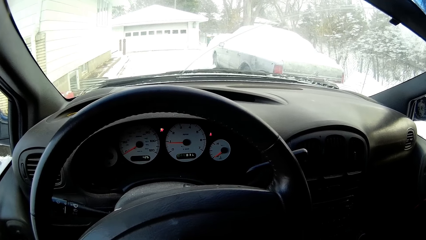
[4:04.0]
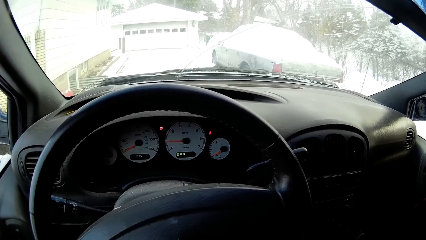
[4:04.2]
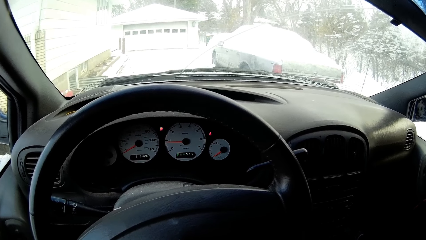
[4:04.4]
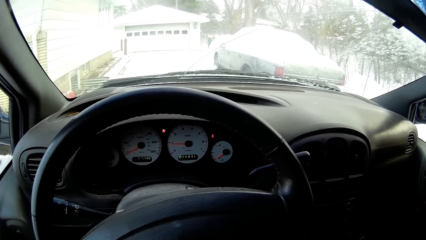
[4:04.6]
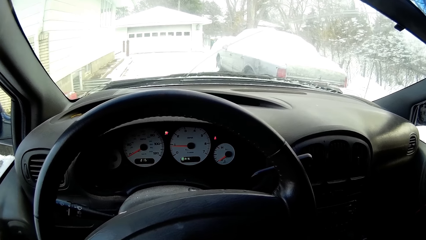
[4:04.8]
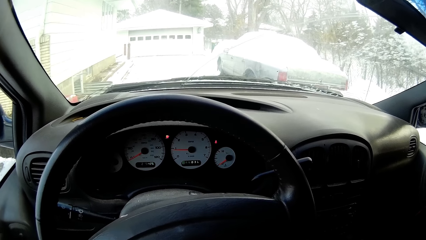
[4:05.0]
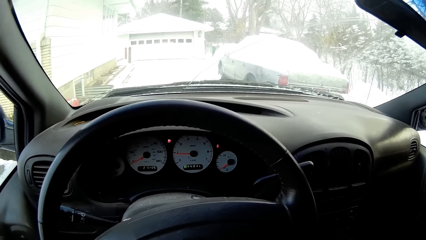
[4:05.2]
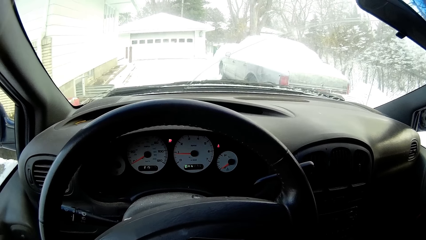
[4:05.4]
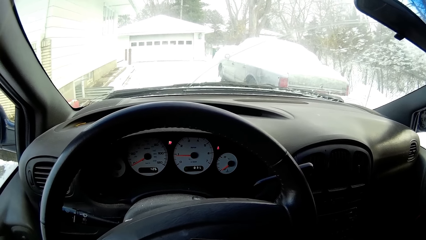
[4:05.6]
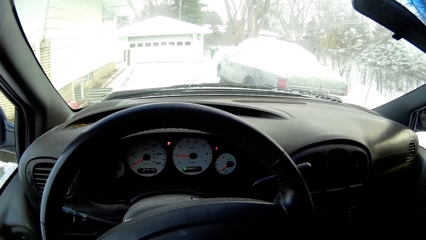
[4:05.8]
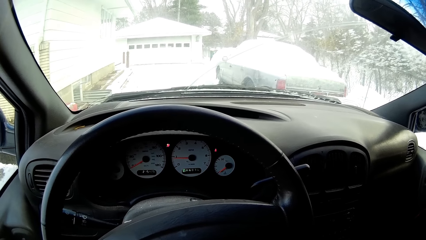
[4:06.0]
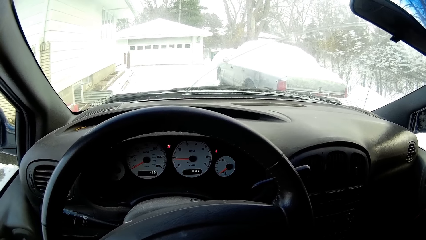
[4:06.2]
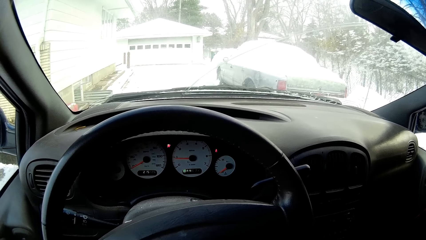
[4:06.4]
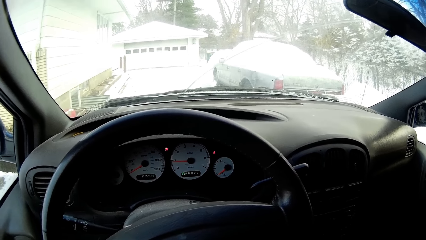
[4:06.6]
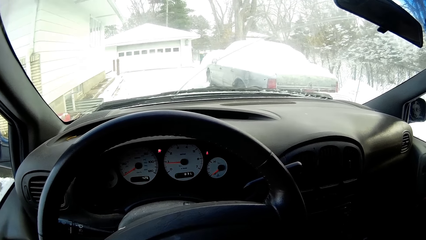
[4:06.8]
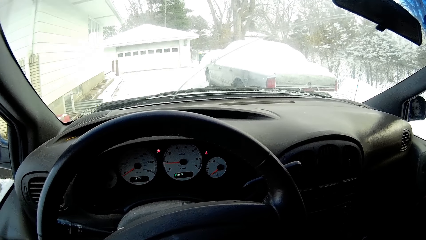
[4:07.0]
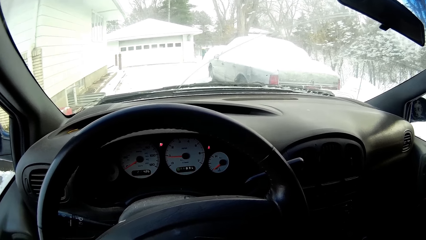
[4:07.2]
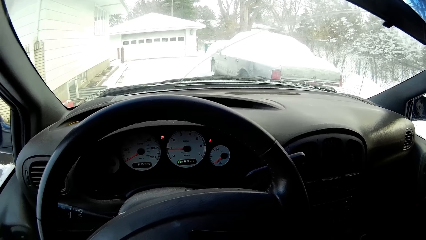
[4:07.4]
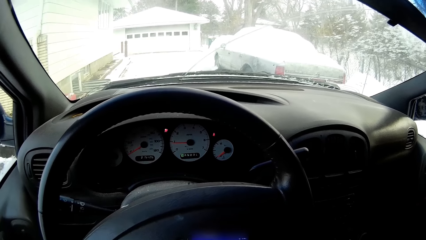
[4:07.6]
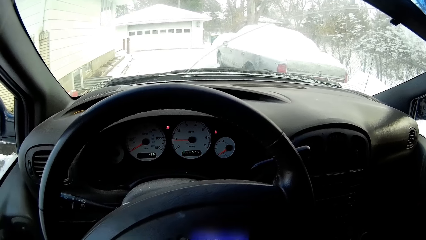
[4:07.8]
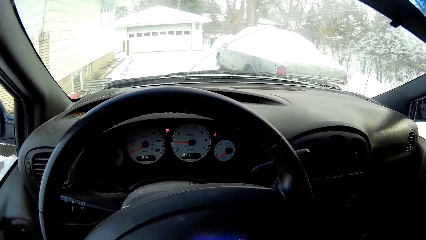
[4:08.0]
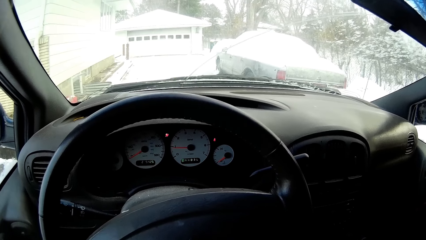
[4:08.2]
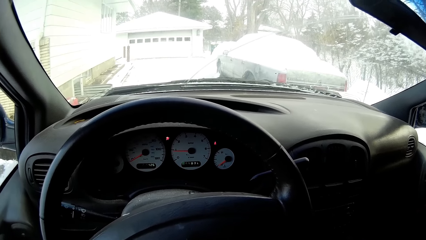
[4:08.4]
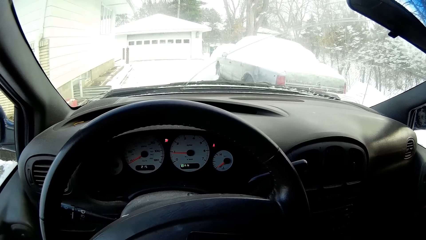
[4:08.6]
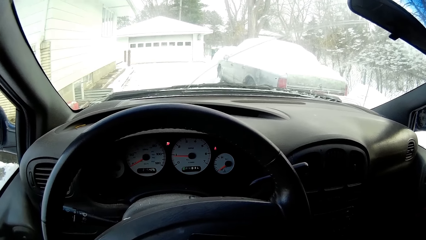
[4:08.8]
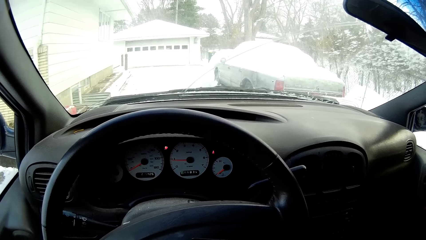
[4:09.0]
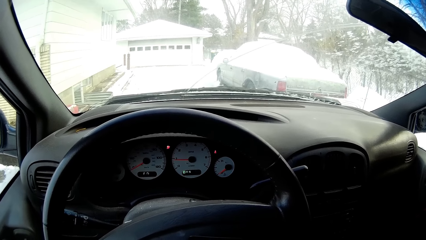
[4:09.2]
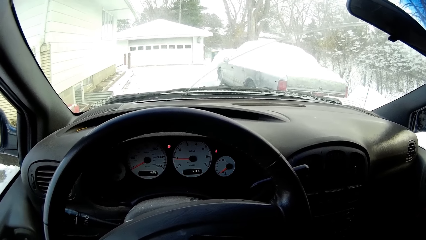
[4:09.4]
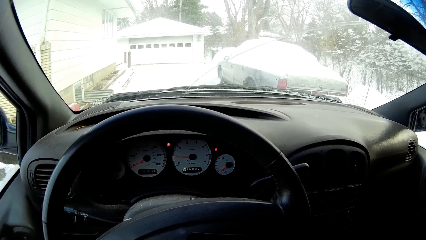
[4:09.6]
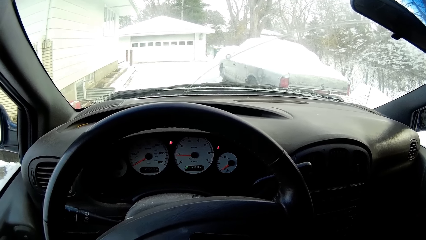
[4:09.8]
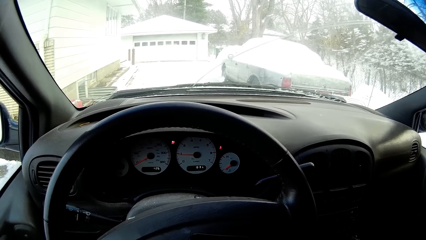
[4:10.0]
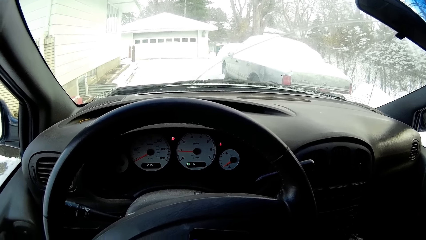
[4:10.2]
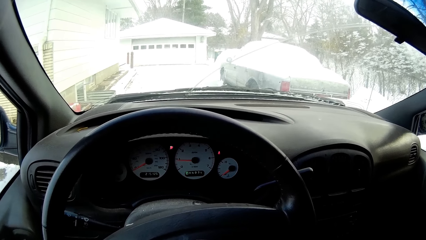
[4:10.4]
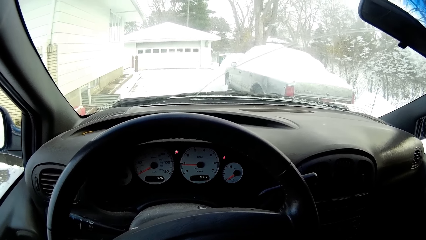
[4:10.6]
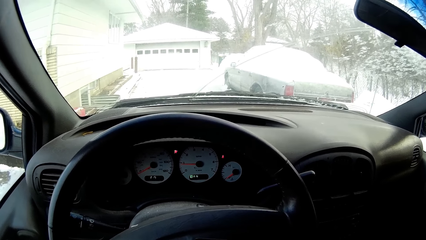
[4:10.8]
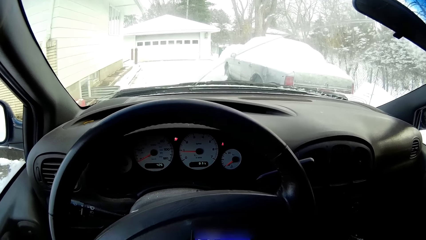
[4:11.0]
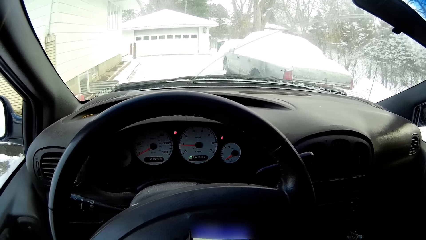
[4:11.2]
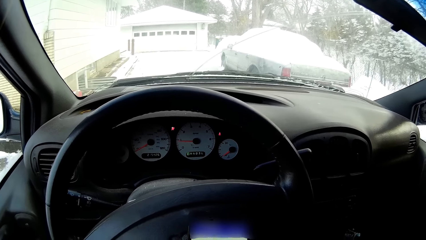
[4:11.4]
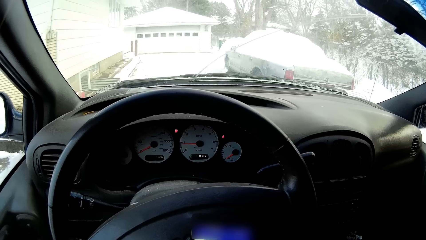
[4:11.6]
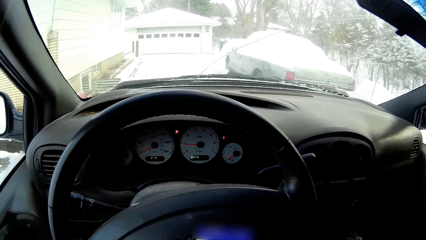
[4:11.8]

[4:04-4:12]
The camera wearer scrolls the phone.

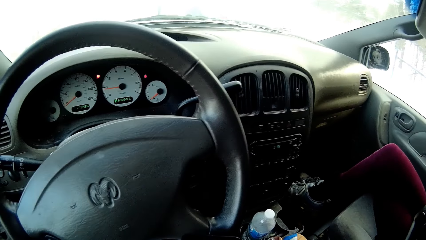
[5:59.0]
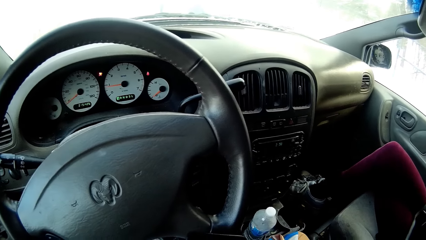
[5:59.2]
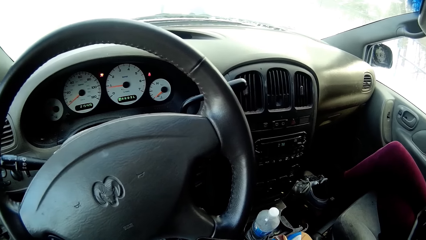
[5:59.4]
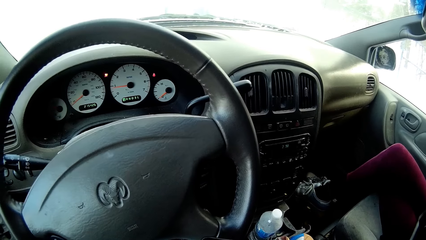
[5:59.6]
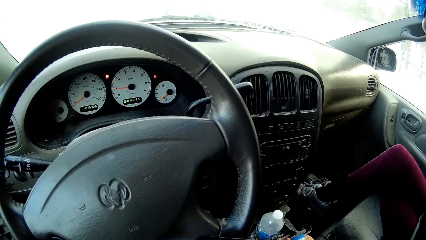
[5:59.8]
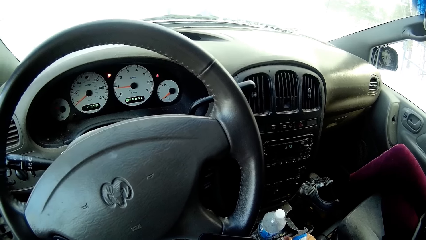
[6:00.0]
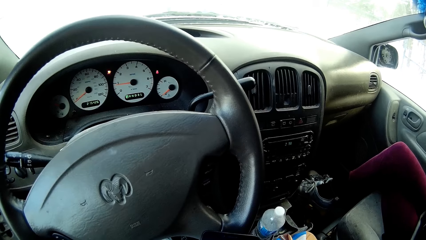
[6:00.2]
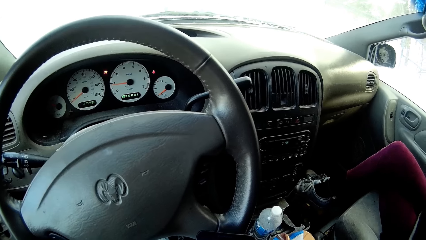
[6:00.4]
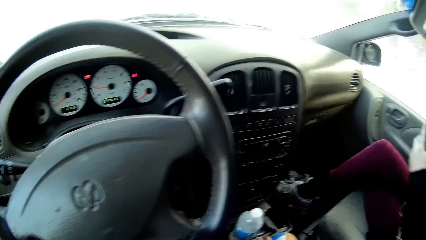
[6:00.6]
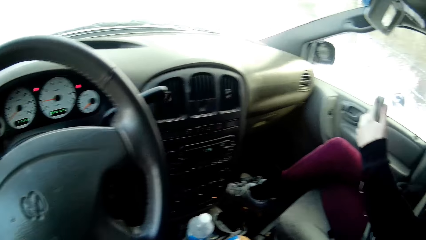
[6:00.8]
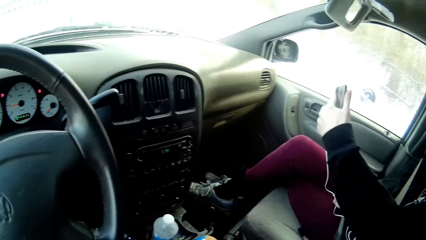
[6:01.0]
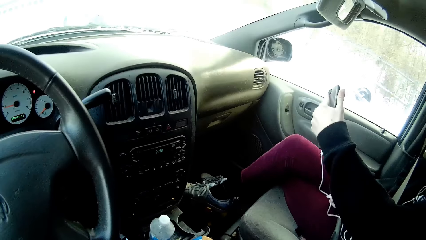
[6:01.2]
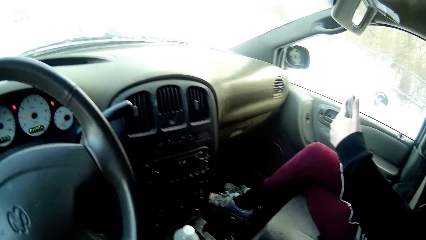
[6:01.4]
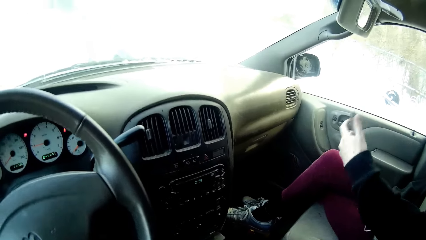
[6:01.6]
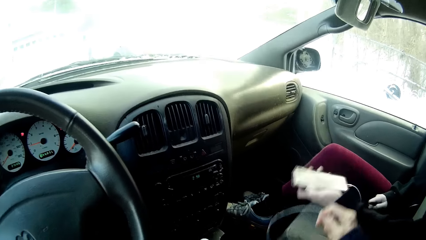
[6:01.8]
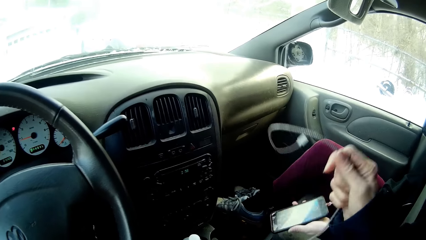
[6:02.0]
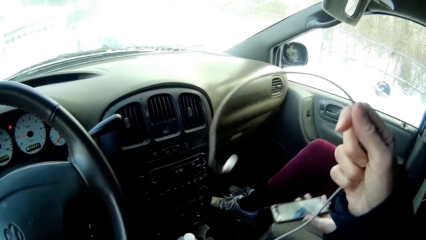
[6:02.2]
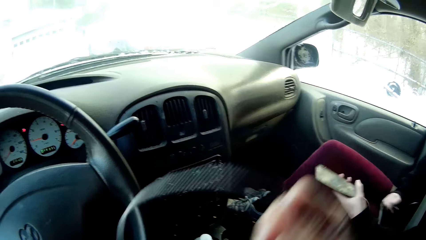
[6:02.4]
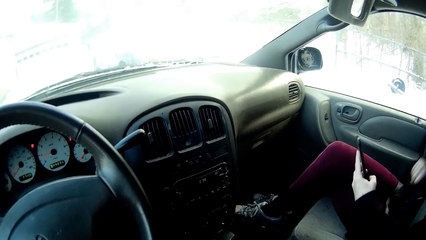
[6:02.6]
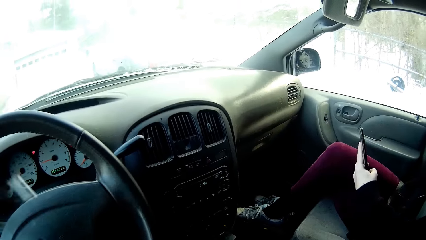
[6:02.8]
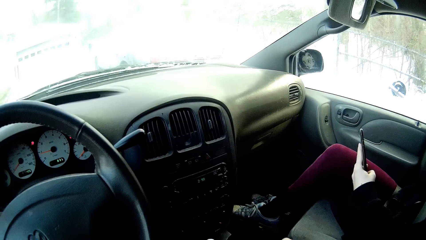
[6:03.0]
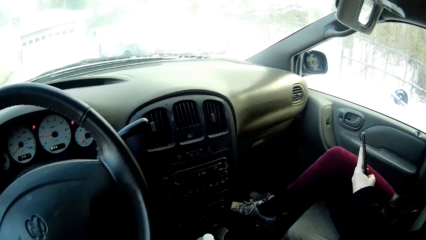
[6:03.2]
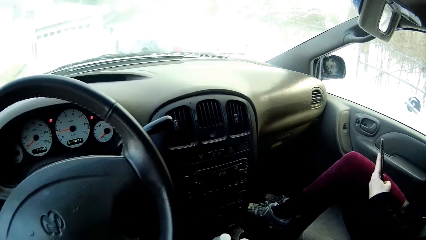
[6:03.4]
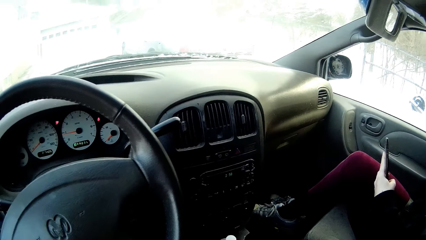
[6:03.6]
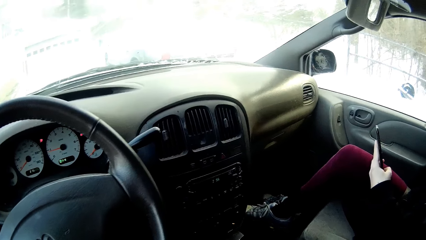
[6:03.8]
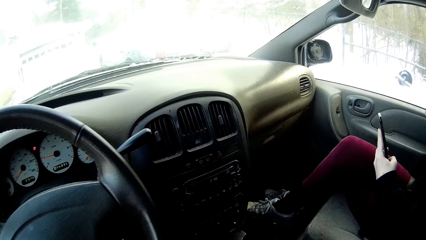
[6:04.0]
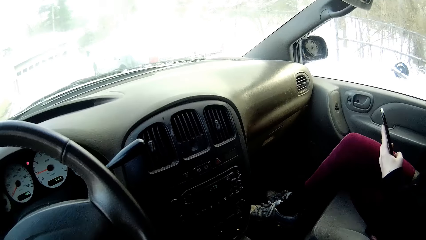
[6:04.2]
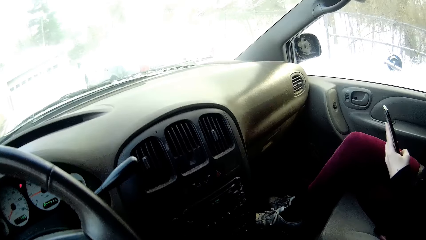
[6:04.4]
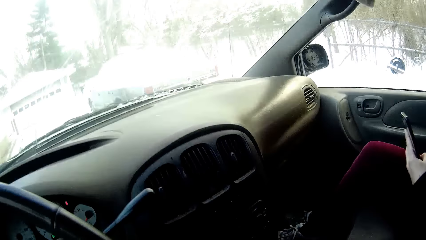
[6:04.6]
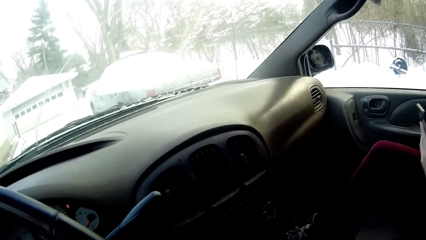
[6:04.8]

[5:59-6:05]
The woman holds a phone in the car with her left hand. The camera wearer picks a cord from the woman with her right hand.

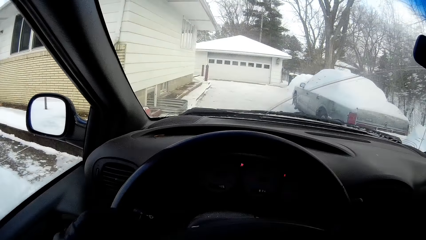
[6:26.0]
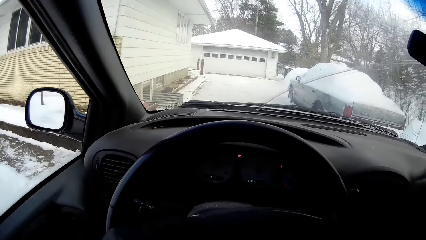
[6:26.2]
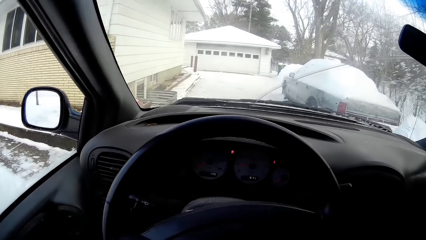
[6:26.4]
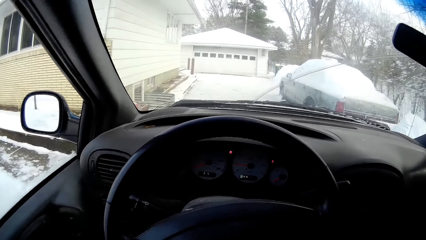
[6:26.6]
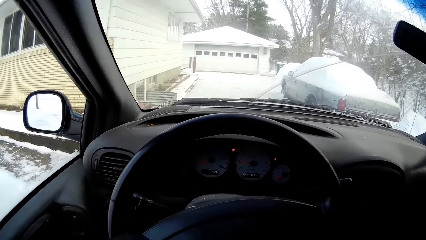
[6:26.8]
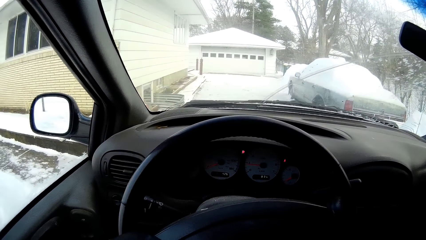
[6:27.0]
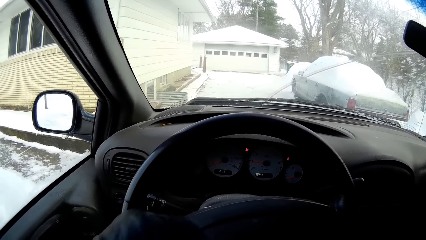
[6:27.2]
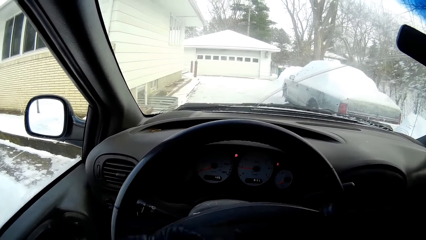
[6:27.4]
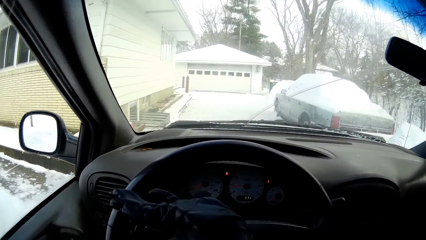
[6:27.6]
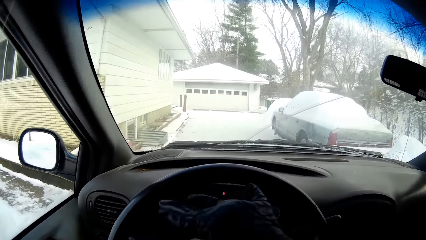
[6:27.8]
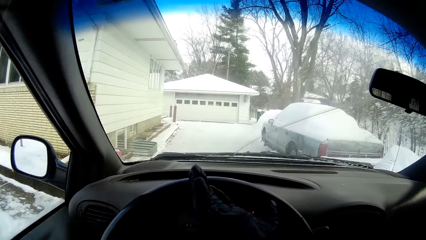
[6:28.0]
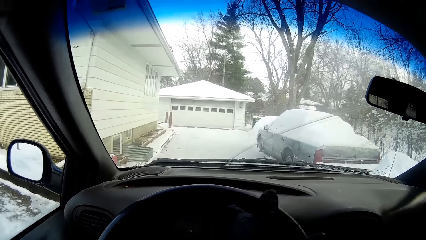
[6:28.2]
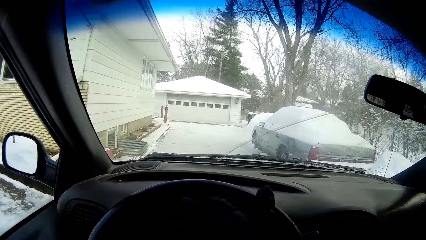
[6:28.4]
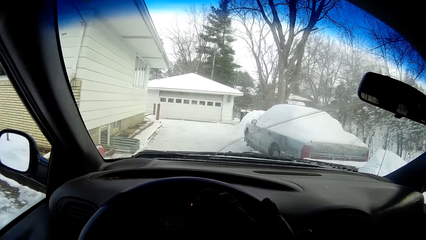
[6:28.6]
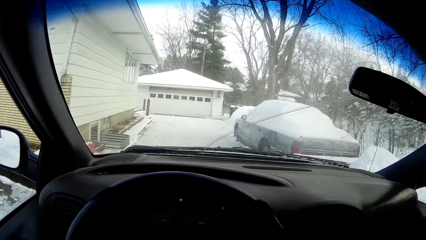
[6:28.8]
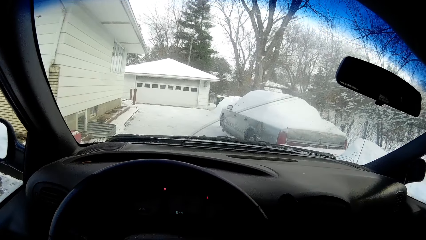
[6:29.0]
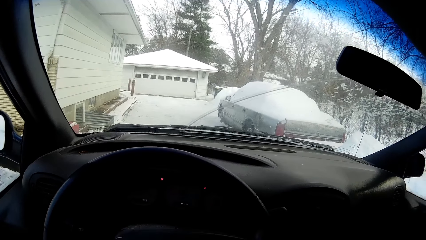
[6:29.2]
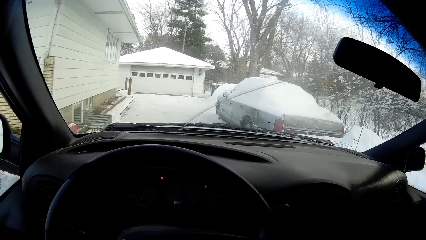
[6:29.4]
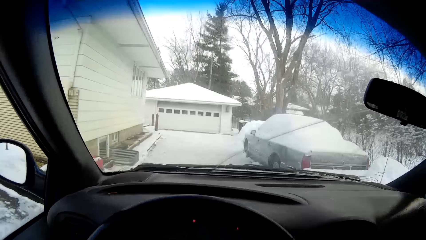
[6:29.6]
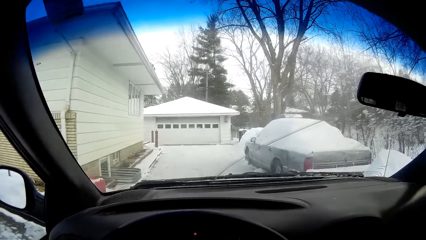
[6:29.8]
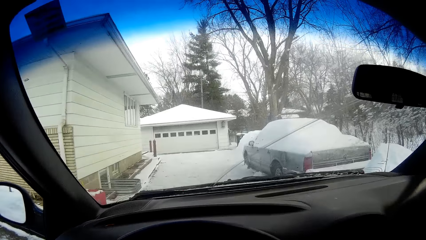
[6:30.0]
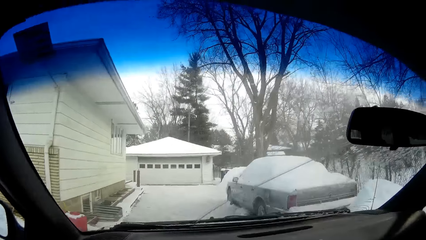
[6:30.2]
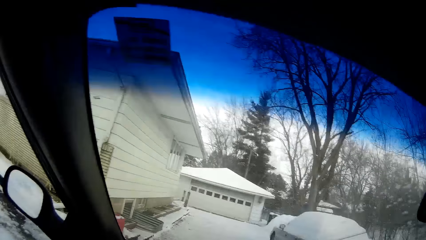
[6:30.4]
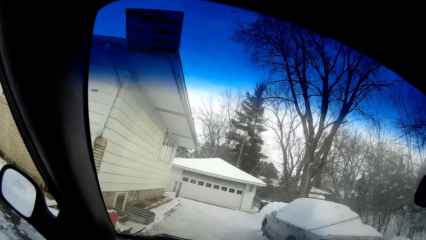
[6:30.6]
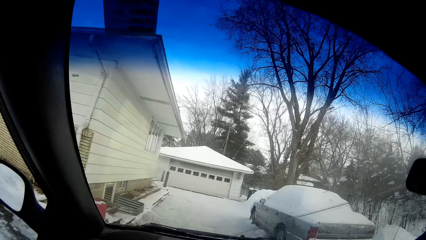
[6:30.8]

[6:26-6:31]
The camera wearer adjusts a glove on her right hand with her left hand. She wears the gloves.
